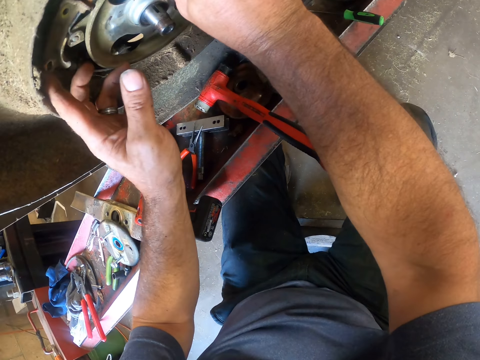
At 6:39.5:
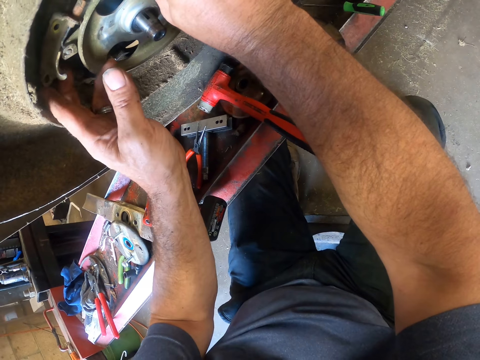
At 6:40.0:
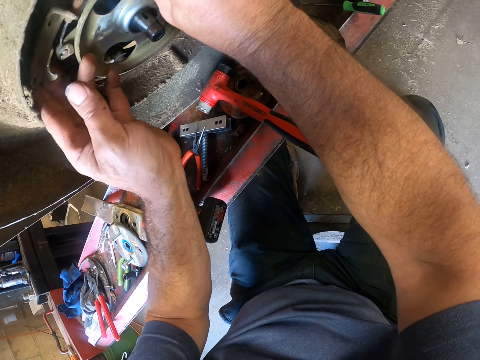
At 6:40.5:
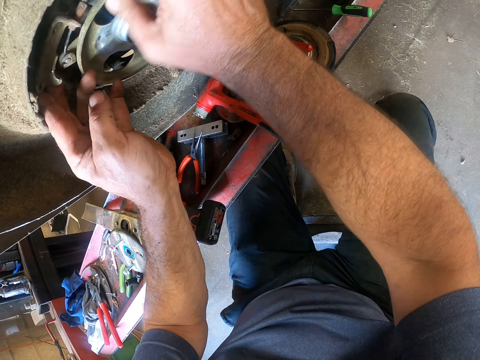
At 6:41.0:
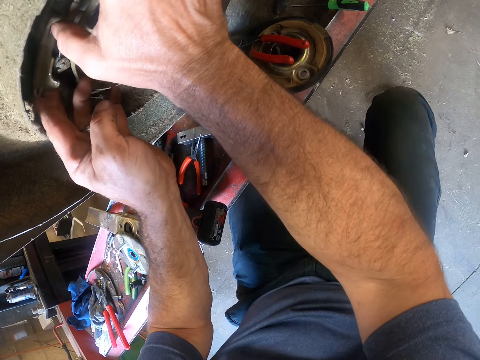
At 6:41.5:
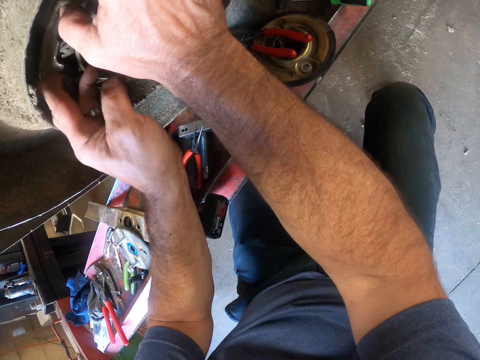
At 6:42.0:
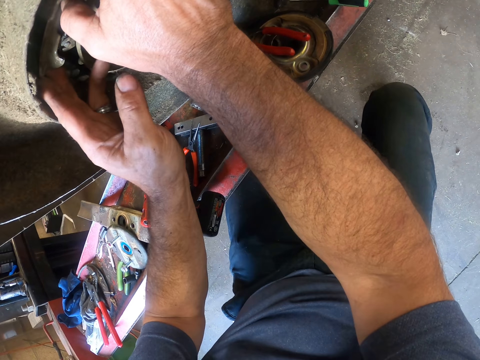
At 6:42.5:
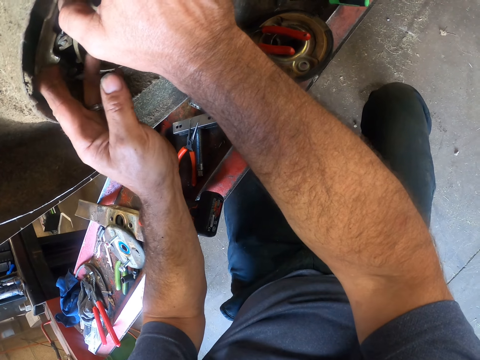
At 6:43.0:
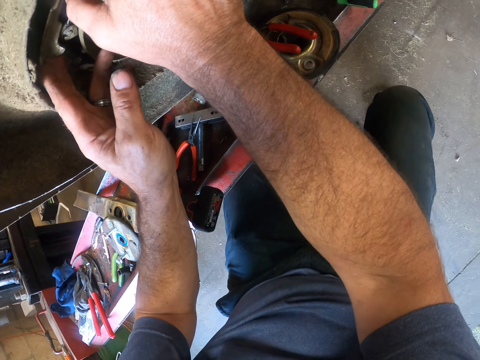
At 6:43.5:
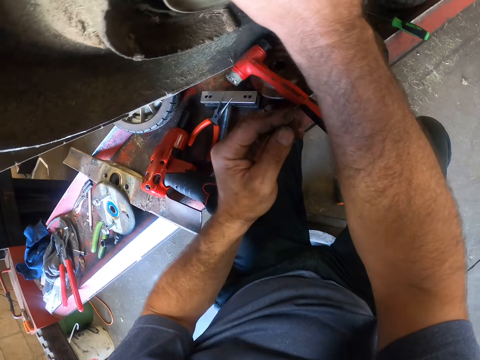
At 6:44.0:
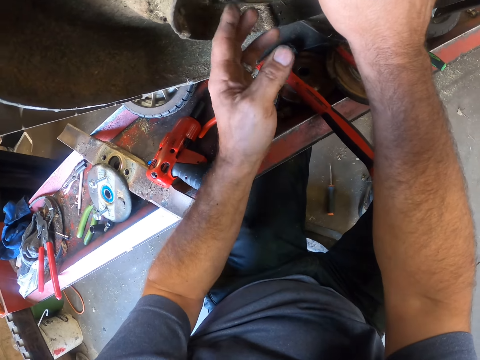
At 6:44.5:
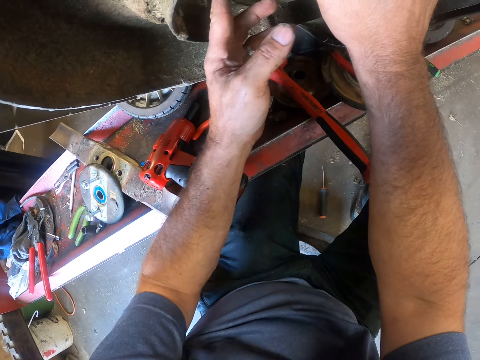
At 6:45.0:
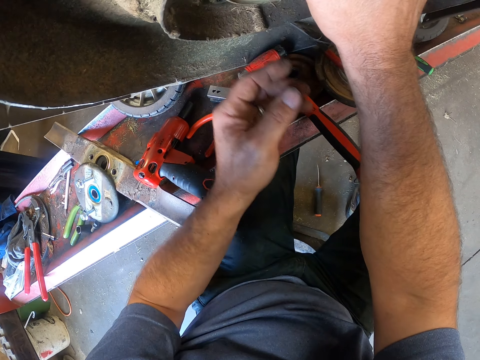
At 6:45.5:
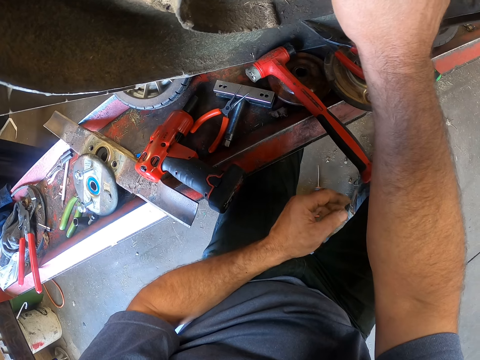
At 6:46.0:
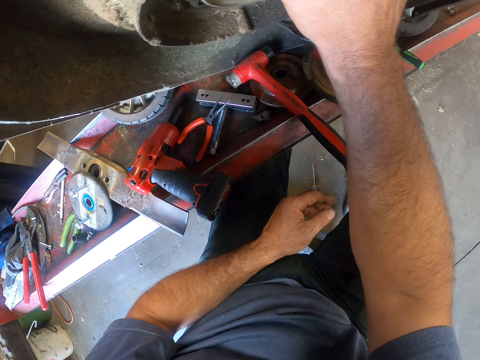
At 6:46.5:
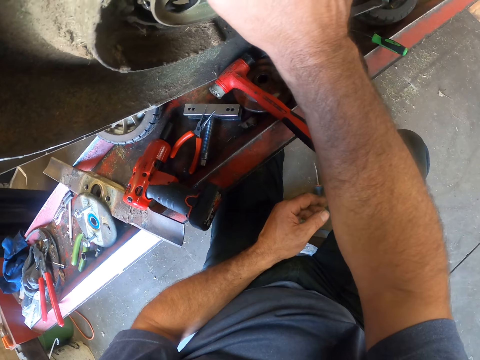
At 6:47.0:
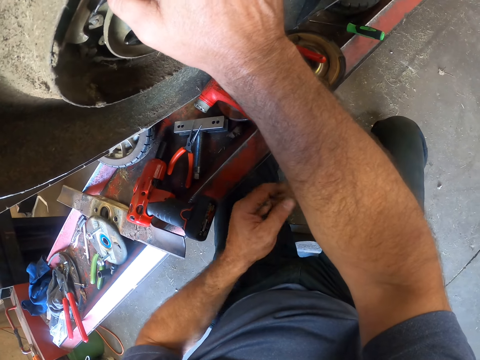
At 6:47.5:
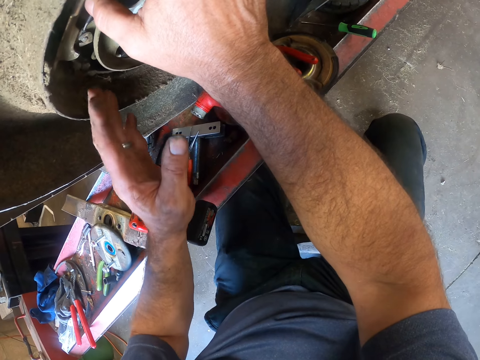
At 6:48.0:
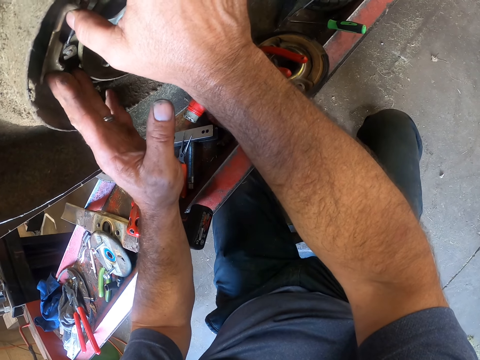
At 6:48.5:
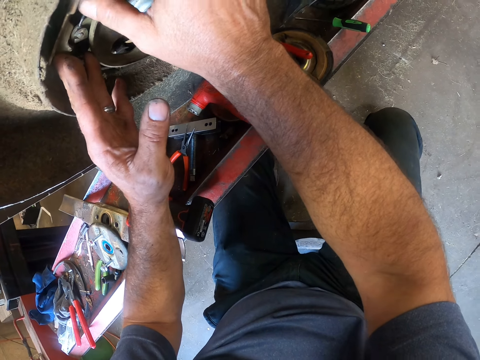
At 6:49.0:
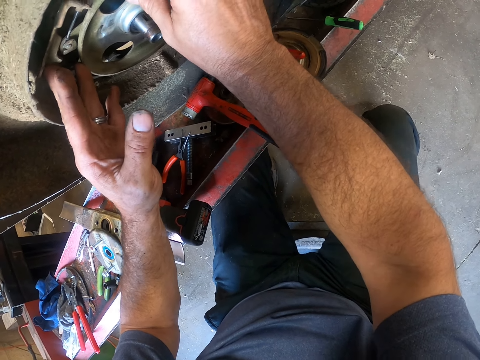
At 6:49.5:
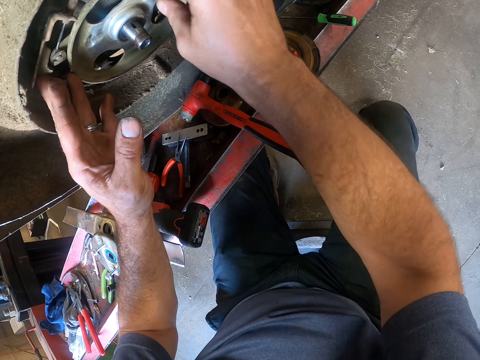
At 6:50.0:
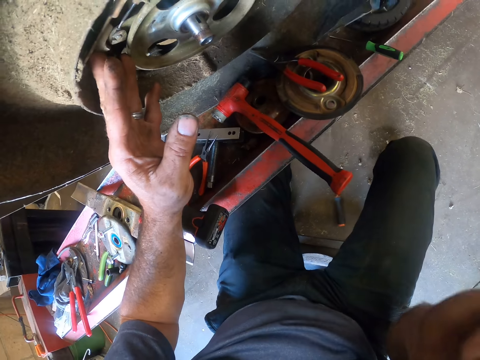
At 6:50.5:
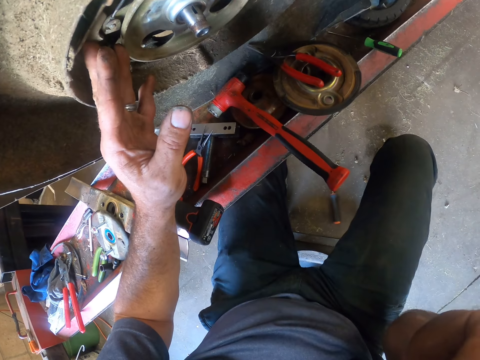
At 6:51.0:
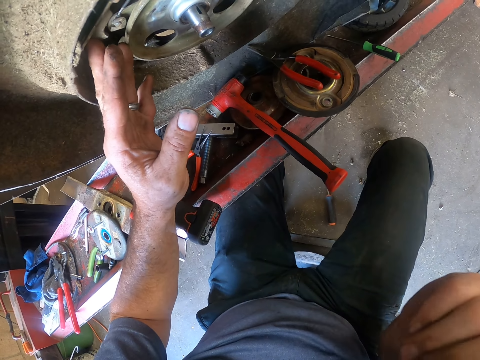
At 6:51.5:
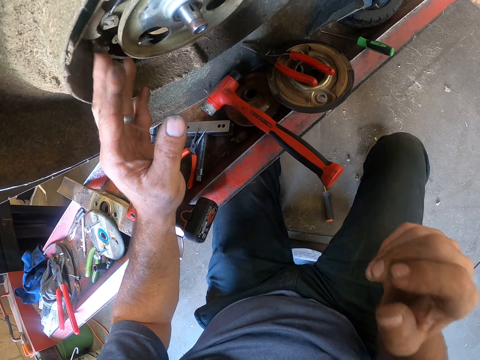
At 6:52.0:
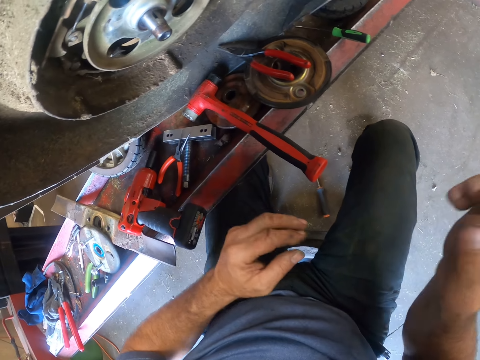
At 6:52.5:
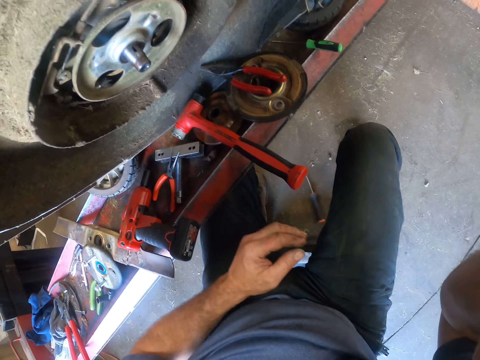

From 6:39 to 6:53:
The camera wearer aligns the wheel hub. He releases his hand. He aligns the wheel hub. He releases his hand. He stares at the wheel hub. He holds the wheel hub with the left hand. He touches his face. He unhands the wheel hub. He fixes the camera.
